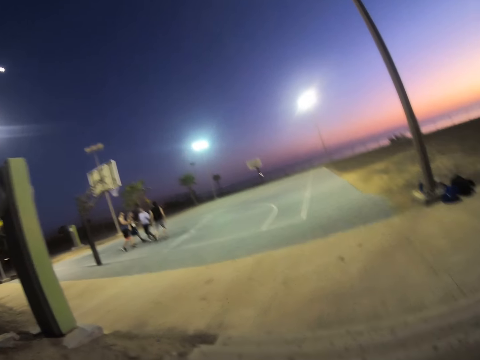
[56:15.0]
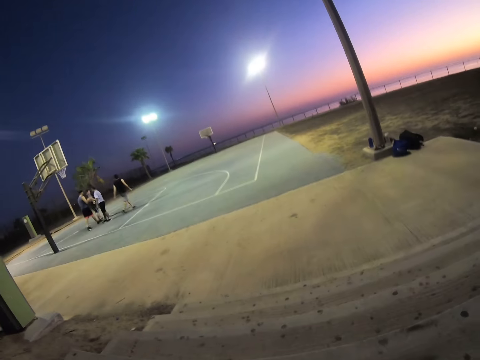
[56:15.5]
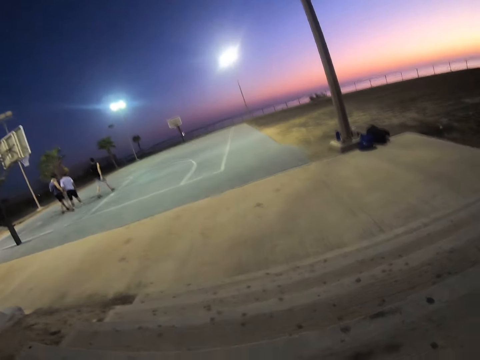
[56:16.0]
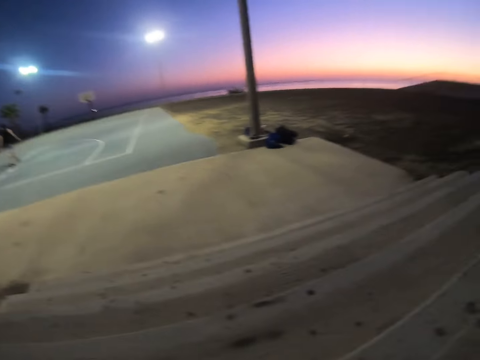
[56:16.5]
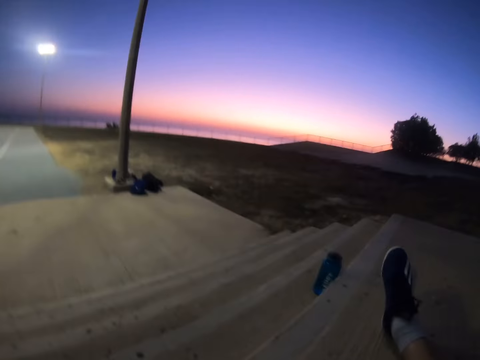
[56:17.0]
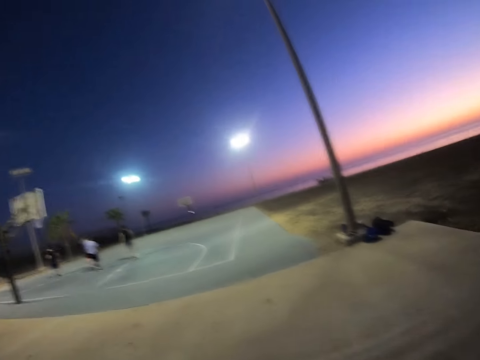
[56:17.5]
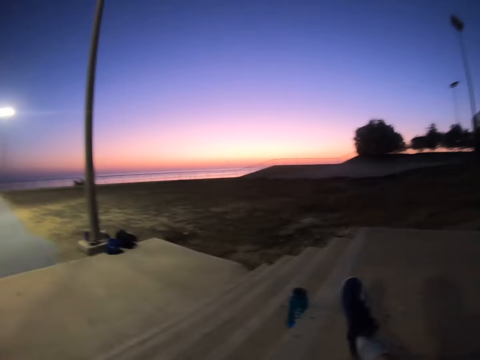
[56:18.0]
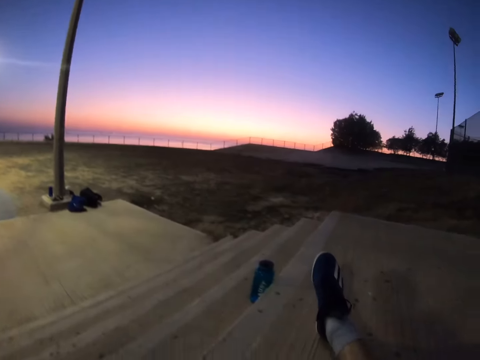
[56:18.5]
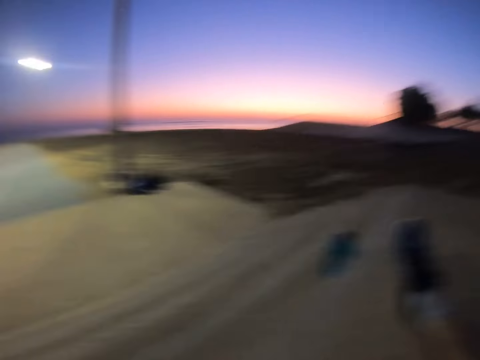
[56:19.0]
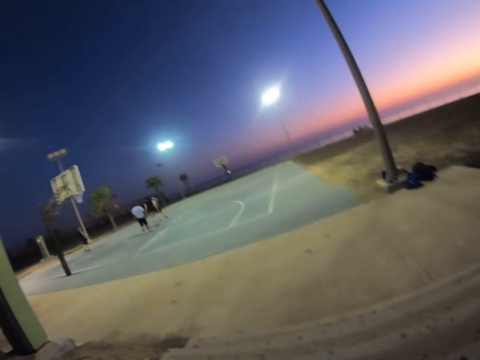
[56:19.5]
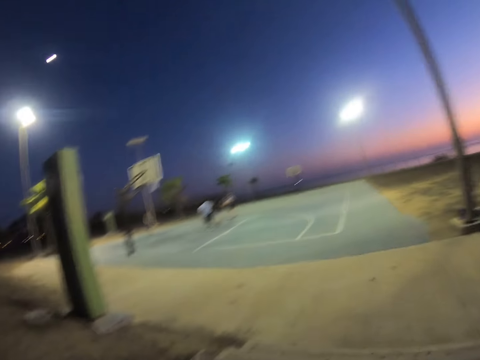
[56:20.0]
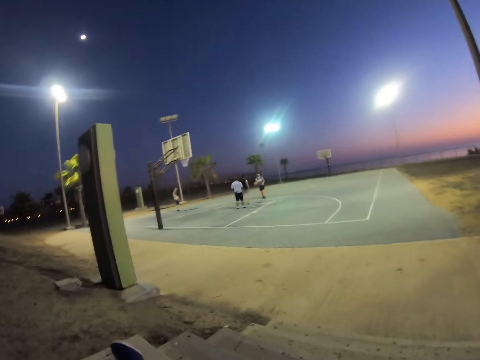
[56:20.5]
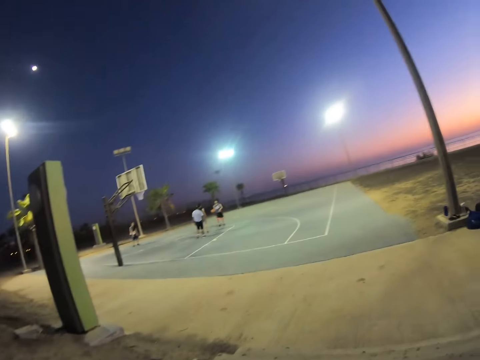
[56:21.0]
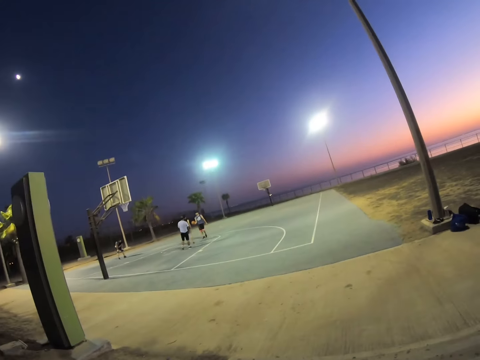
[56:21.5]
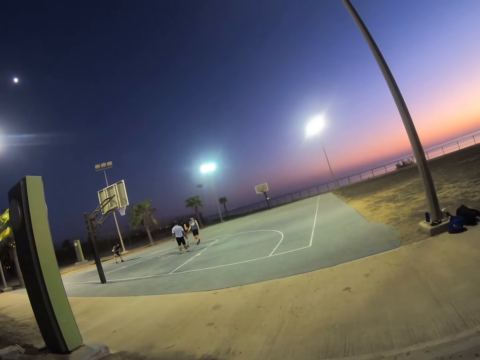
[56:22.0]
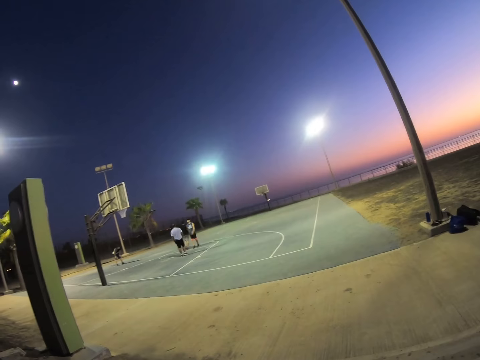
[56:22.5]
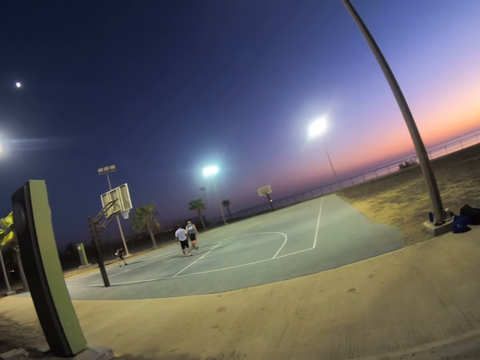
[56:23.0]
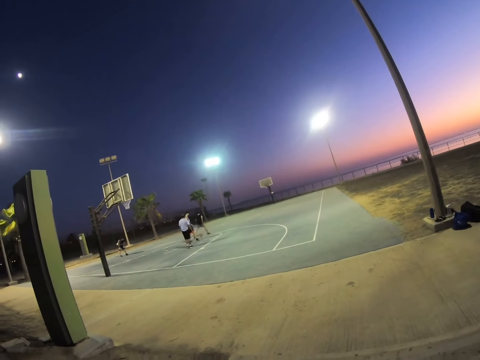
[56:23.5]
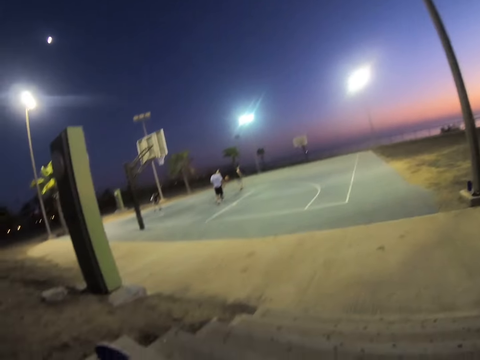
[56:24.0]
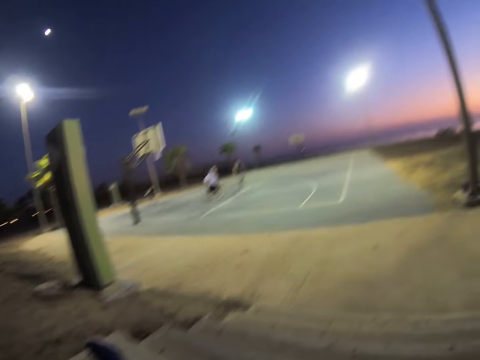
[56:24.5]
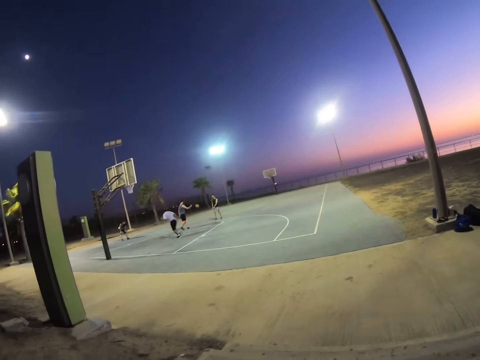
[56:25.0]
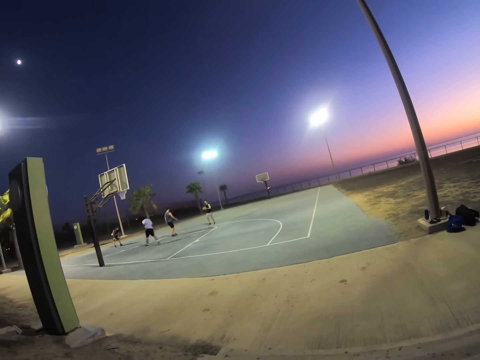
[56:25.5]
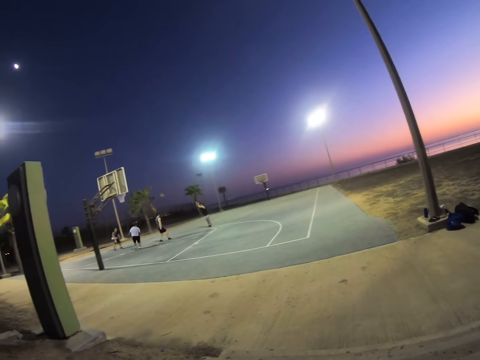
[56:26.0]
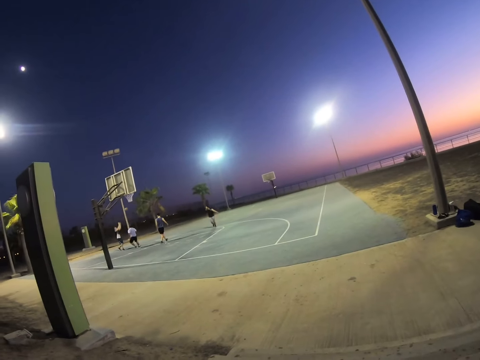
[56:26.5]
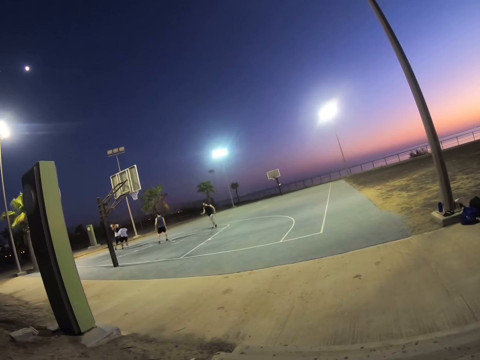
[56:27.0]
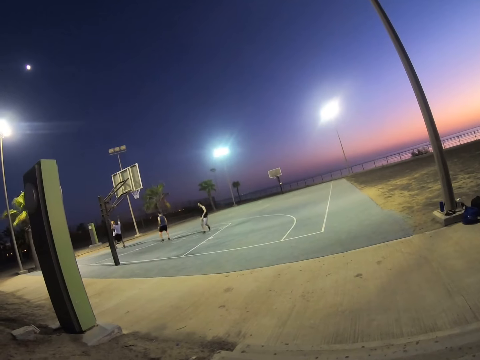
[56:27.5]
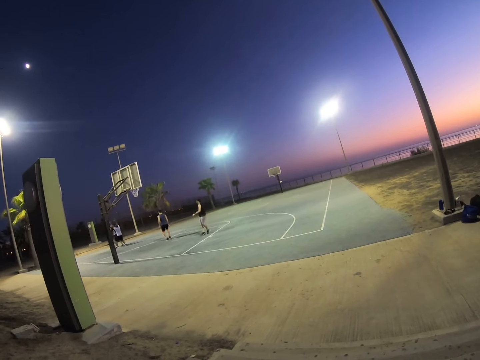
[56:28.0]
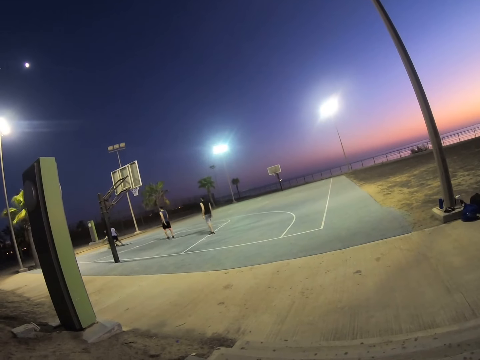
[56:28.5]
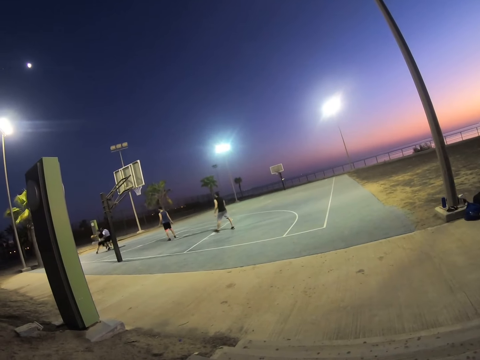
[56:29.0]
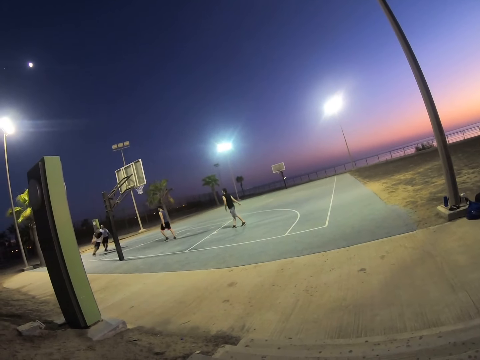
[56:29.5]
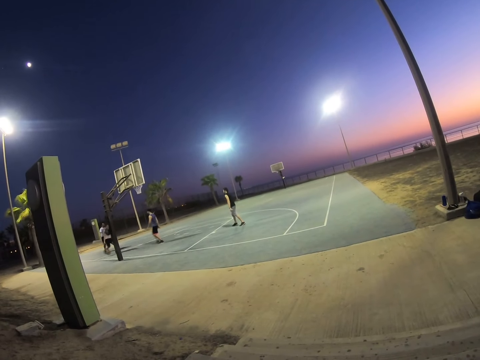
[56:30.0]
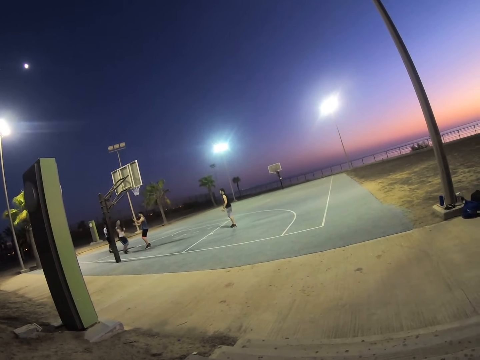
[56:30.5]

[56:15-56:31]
The camera wearer looks around. They watch the basketball game. They watch the basketball game again. A man walks around. The man plays the basketball game. The camera wearer watches the basketball game.

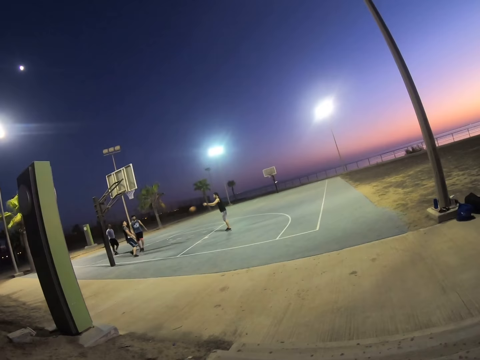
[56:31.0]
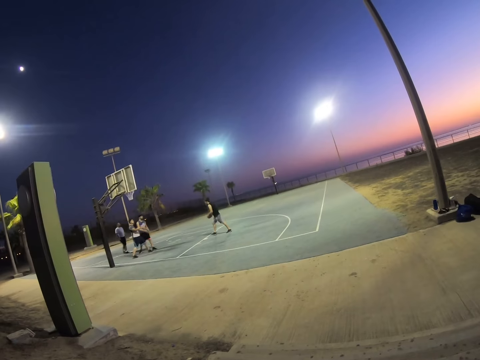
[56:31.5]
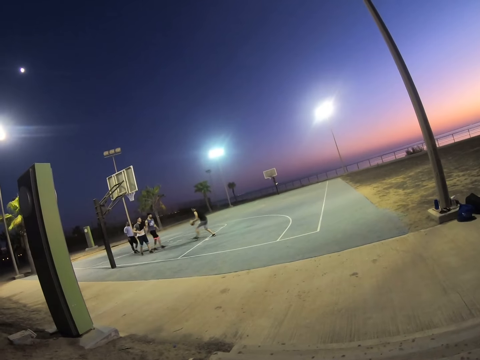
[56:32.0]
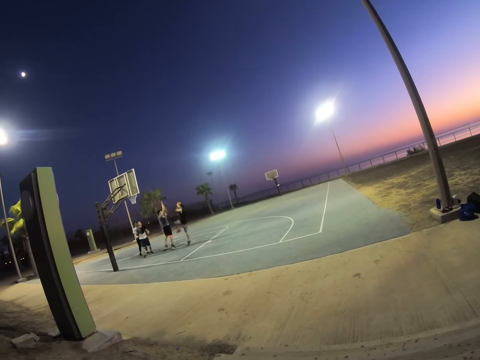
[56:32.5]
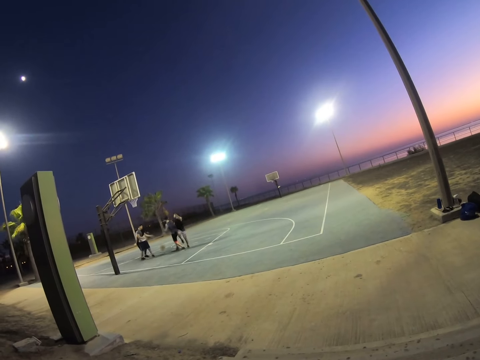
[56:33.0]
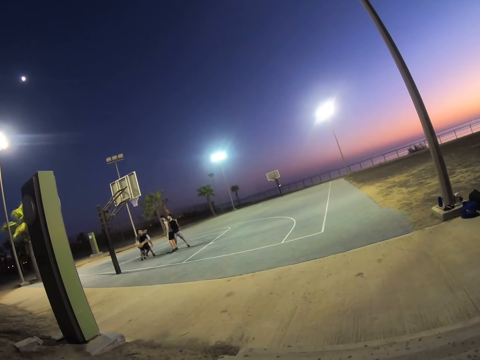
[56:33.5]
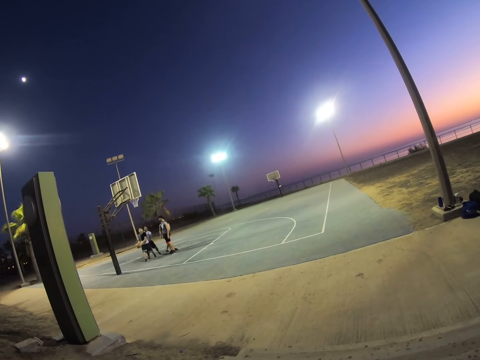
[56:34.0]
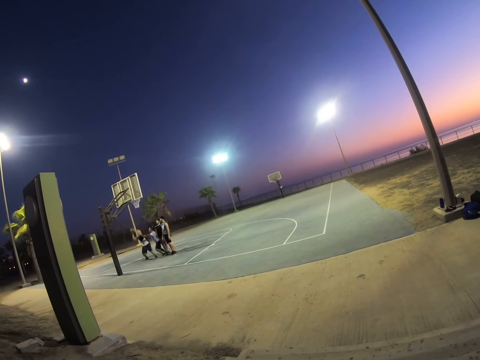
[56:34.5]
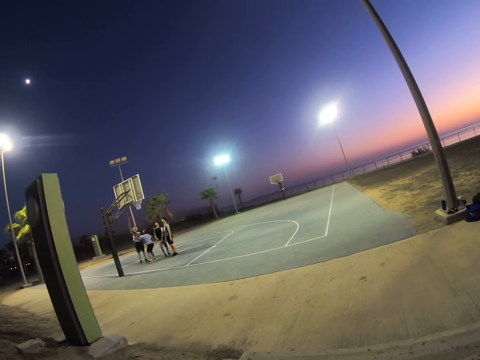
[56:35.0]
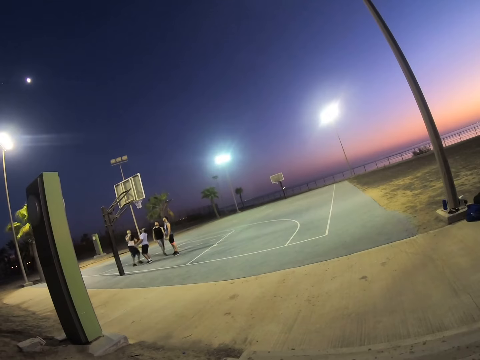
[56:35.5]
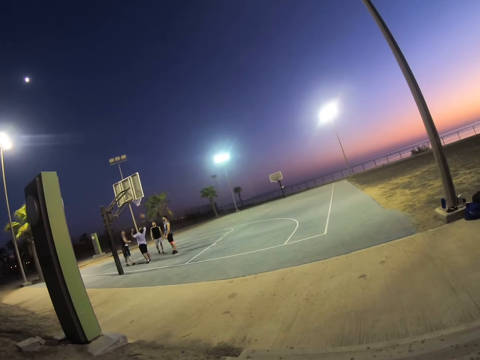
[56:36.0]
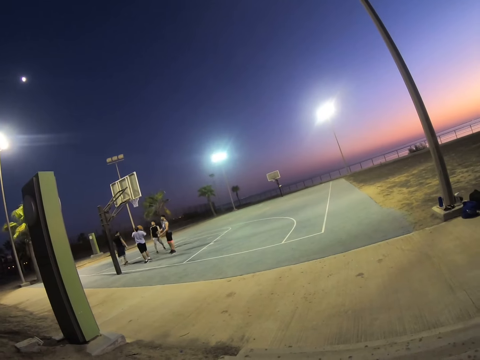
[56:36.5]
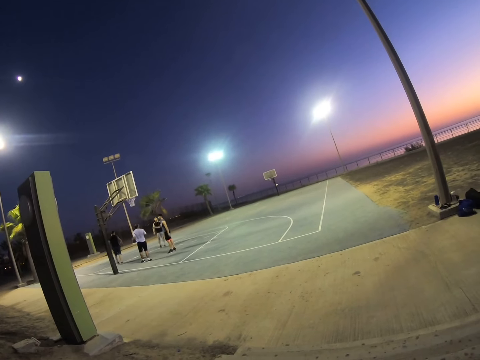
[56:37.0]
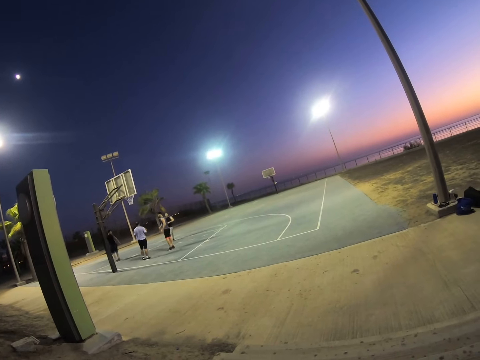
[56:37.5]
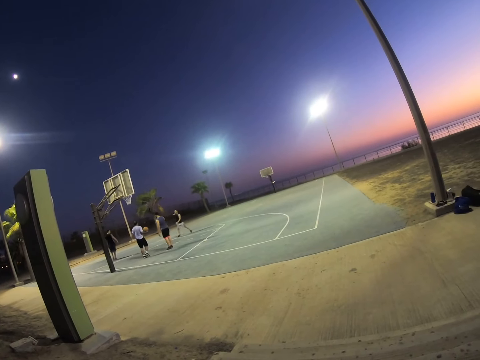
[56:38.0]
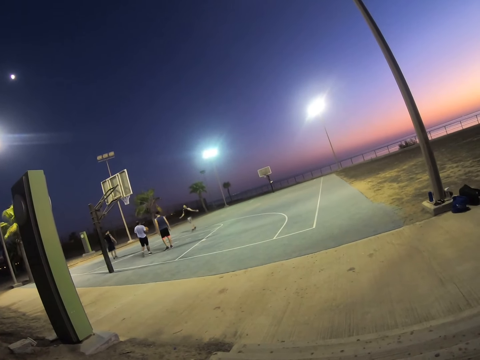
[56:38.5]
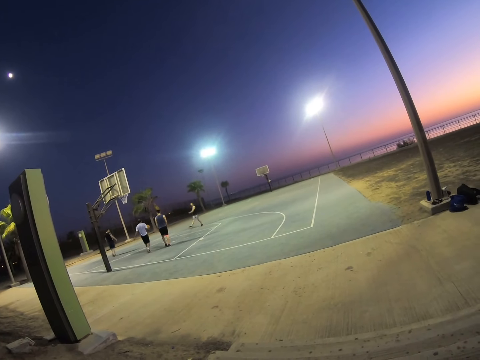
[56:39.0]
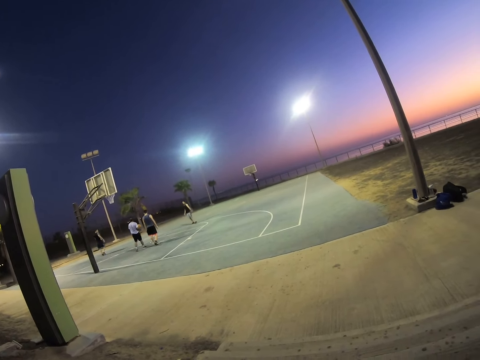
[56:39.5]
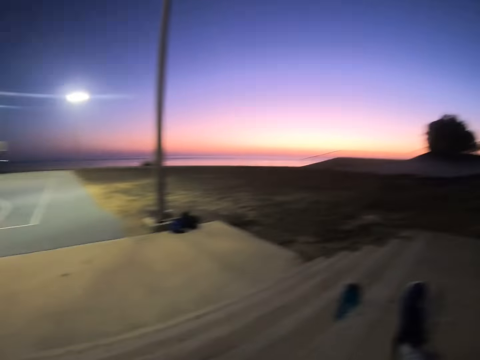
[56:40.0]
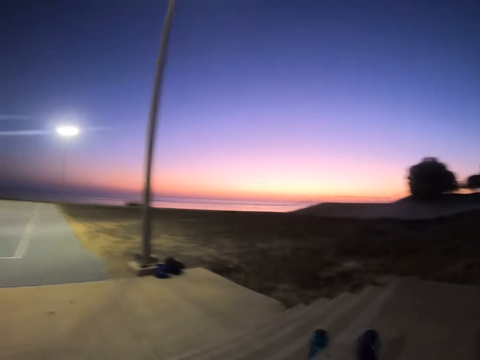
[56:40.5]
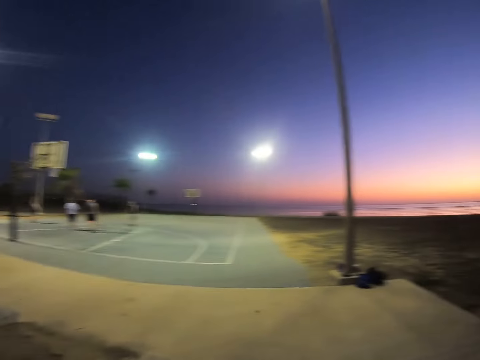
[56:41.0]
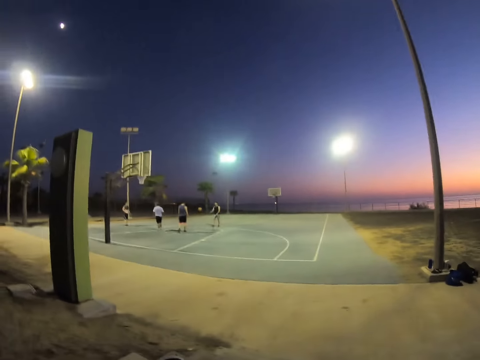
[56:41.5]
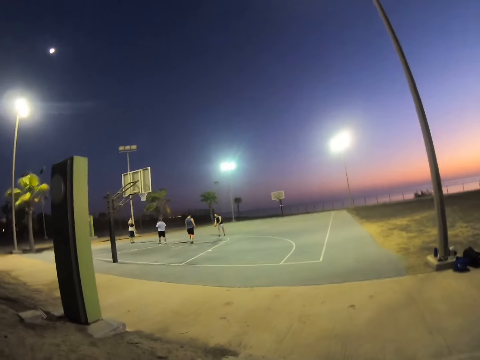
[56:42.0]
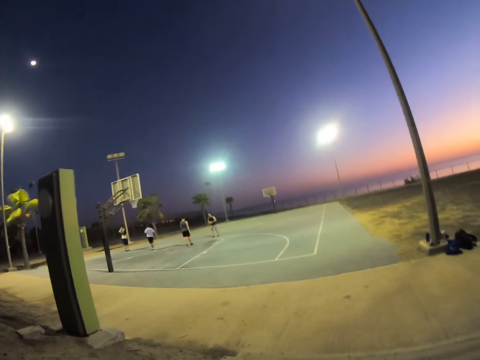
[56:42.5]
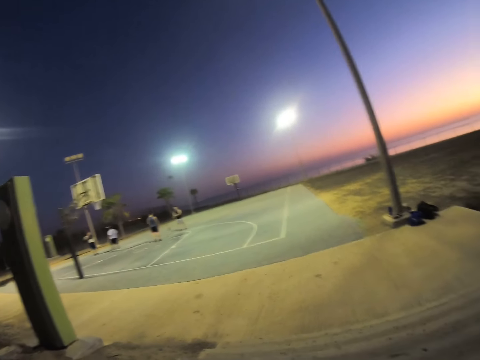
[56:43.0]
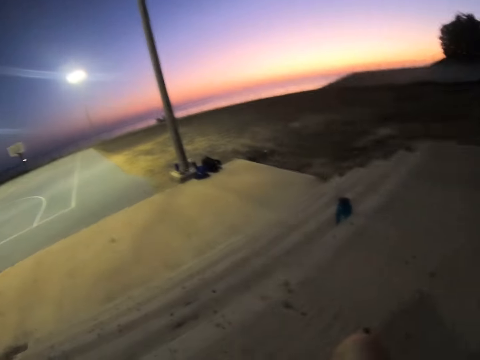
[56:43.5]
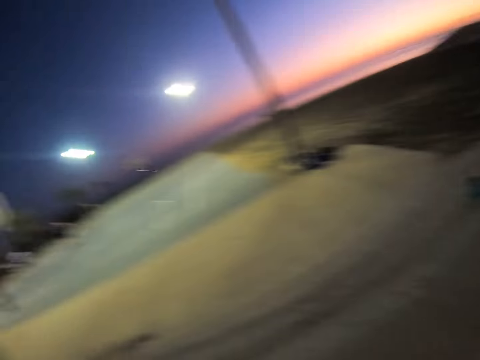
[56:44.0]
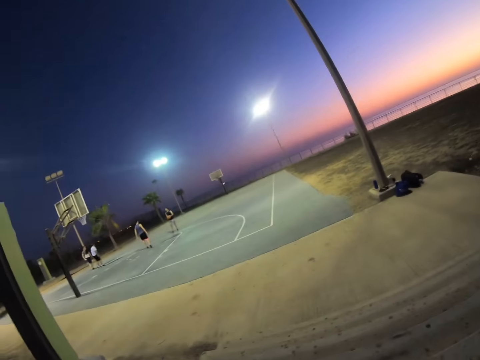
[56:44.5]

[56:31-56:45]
The camera wearer watches the basketball game. They watch the basketball game again. A man plays the basketball game. The camera wearer looks around. They walk around and watch the basketball game.
